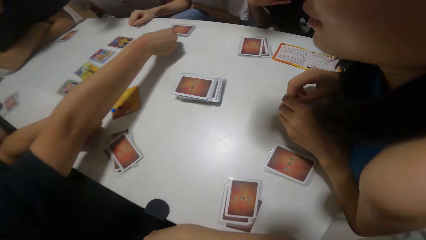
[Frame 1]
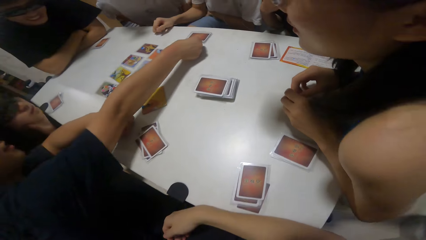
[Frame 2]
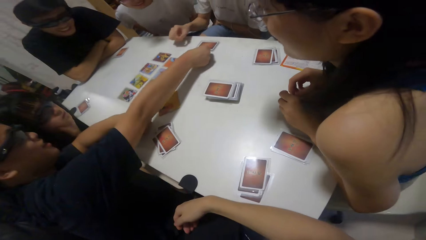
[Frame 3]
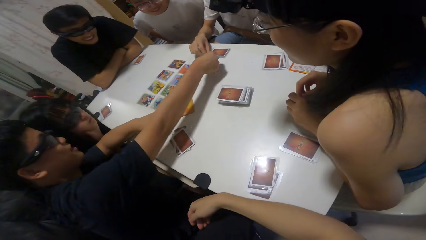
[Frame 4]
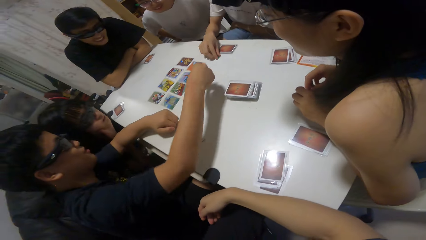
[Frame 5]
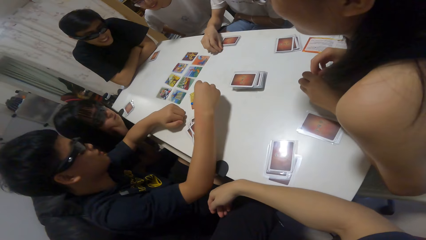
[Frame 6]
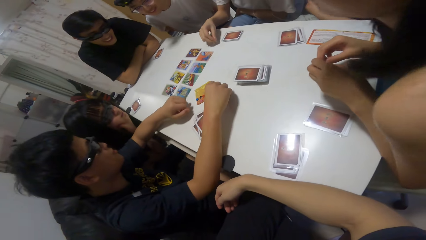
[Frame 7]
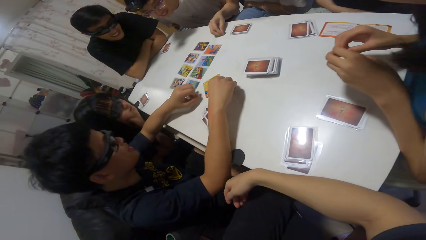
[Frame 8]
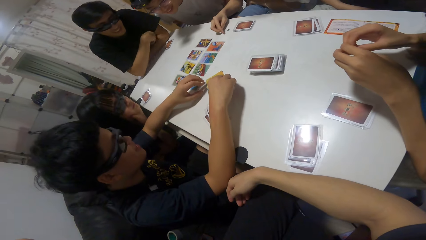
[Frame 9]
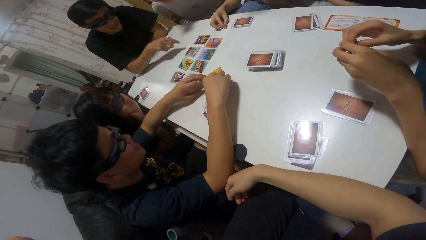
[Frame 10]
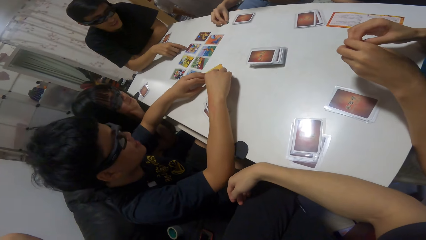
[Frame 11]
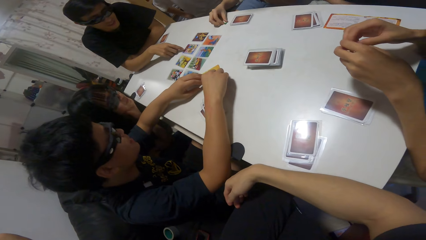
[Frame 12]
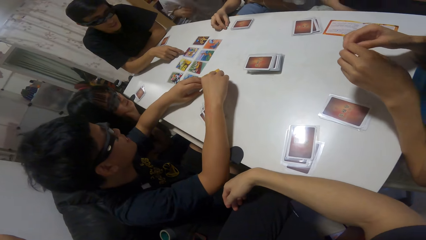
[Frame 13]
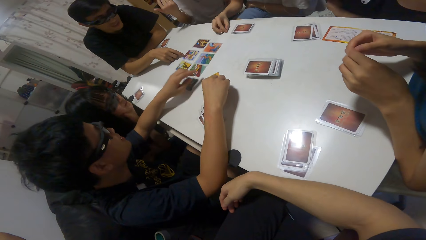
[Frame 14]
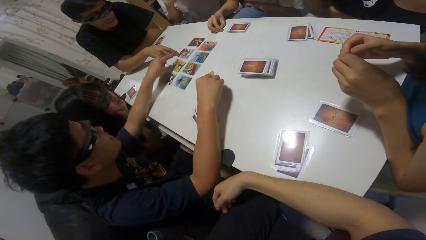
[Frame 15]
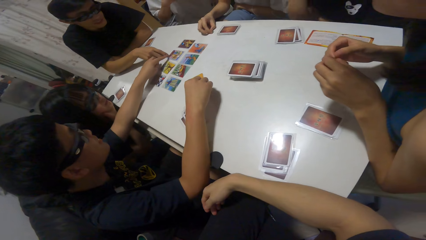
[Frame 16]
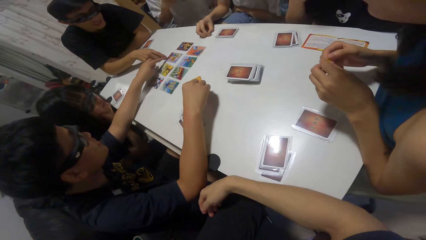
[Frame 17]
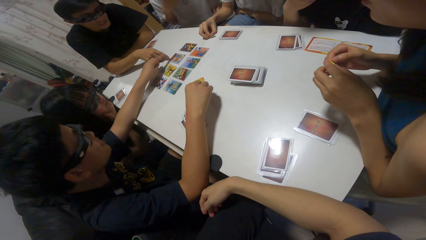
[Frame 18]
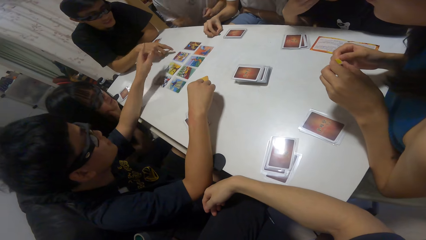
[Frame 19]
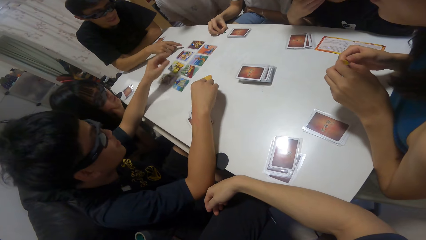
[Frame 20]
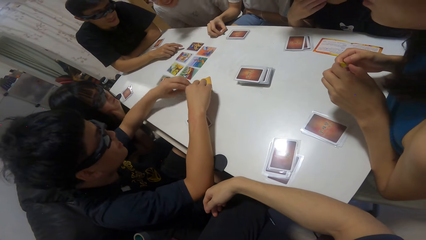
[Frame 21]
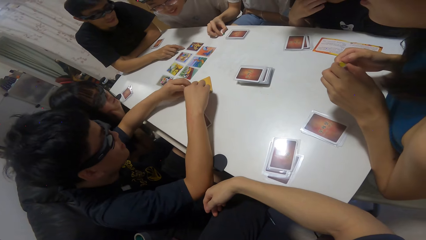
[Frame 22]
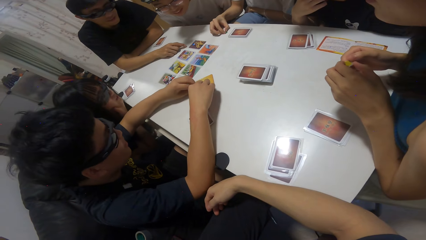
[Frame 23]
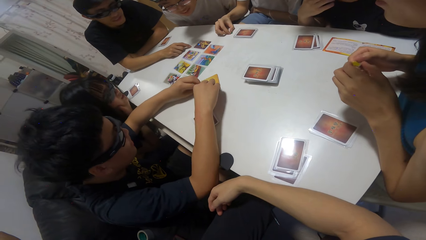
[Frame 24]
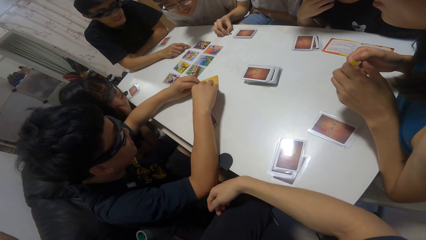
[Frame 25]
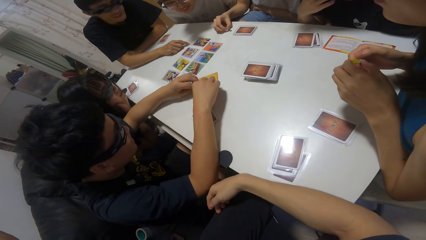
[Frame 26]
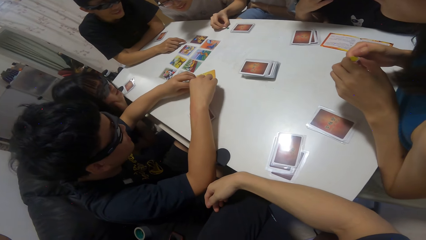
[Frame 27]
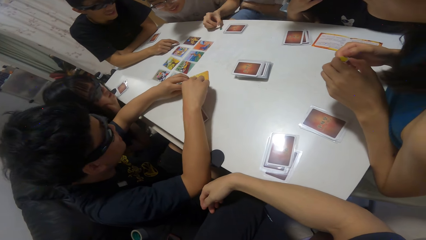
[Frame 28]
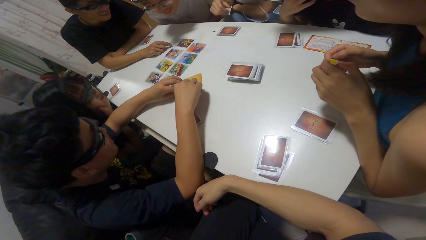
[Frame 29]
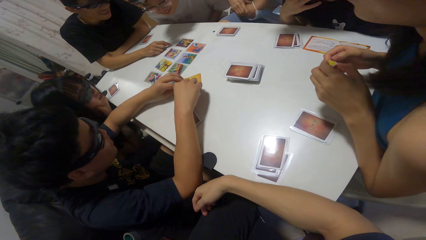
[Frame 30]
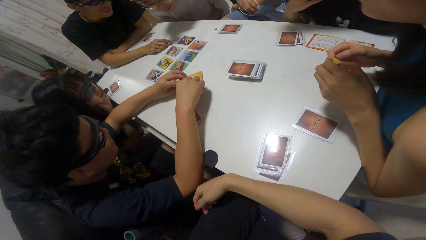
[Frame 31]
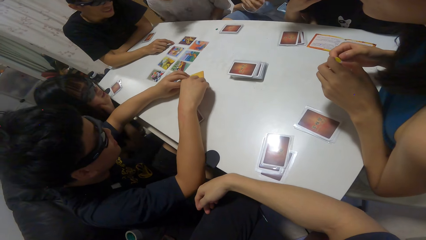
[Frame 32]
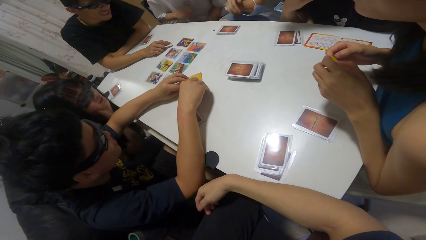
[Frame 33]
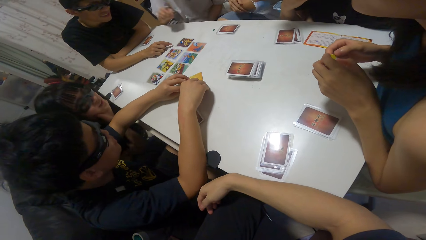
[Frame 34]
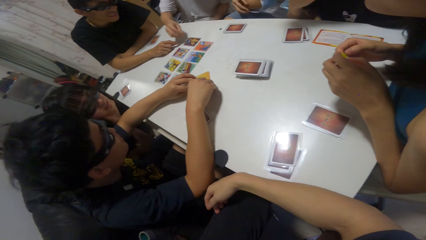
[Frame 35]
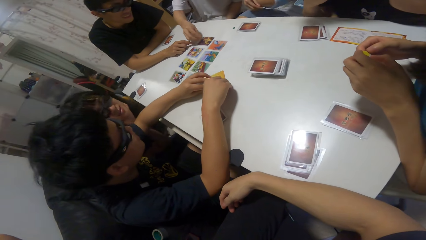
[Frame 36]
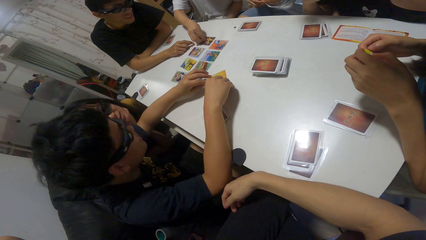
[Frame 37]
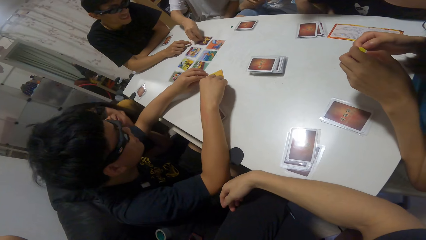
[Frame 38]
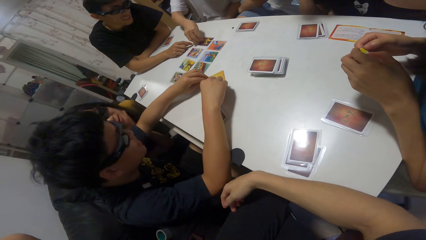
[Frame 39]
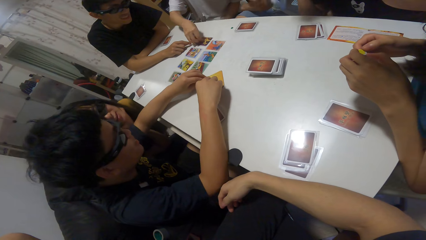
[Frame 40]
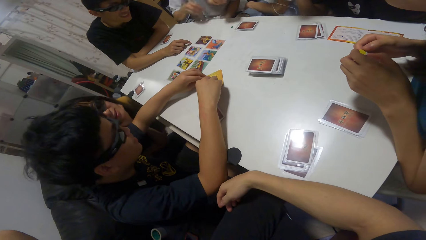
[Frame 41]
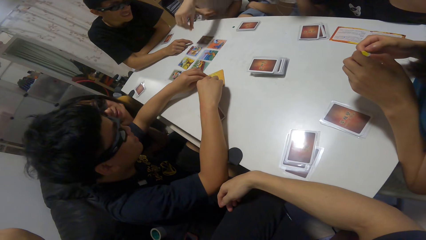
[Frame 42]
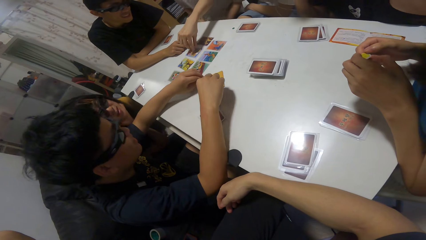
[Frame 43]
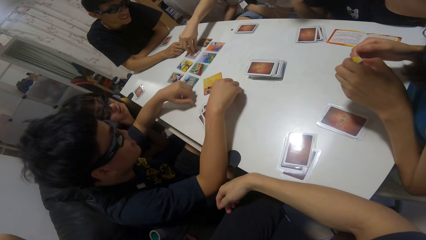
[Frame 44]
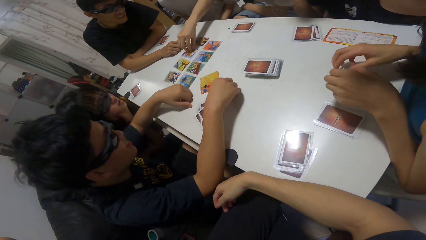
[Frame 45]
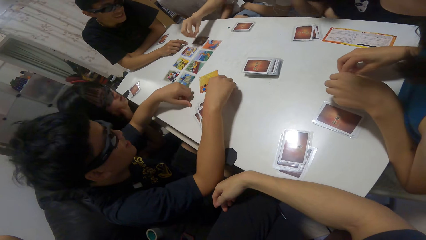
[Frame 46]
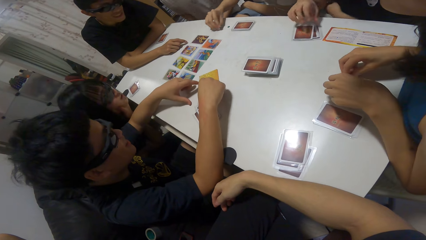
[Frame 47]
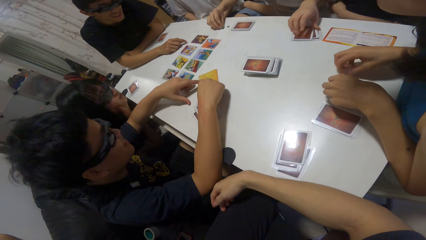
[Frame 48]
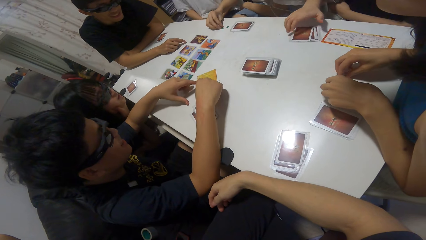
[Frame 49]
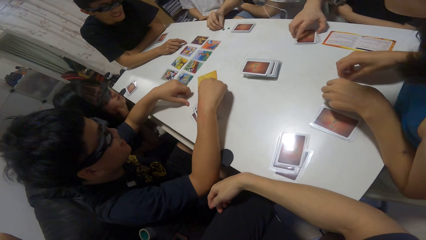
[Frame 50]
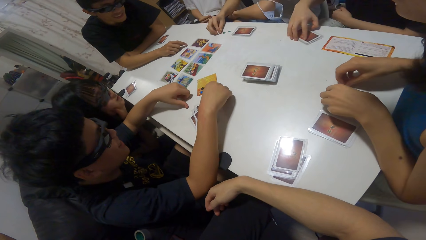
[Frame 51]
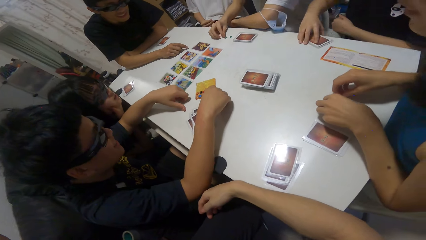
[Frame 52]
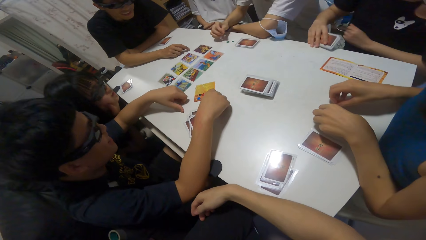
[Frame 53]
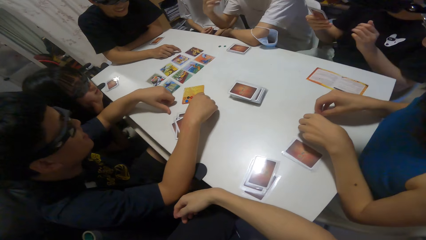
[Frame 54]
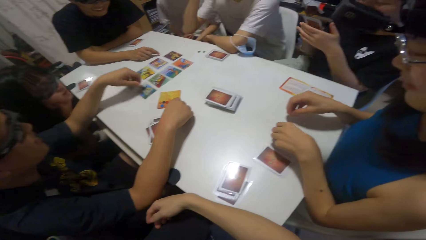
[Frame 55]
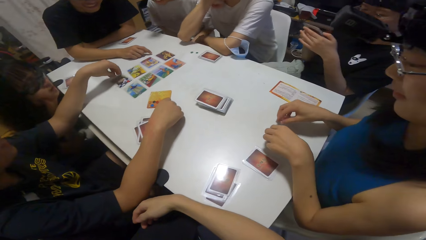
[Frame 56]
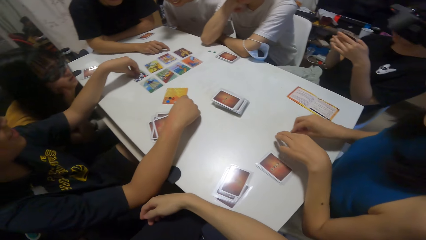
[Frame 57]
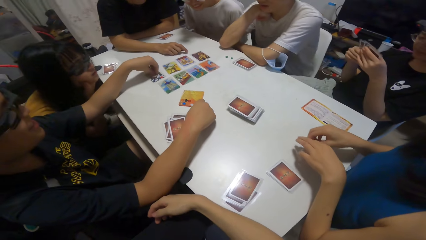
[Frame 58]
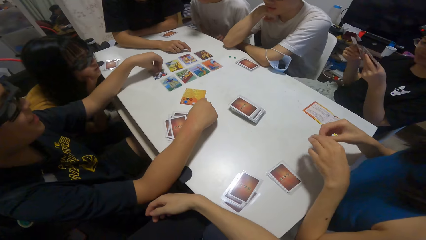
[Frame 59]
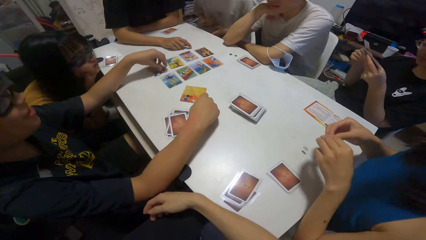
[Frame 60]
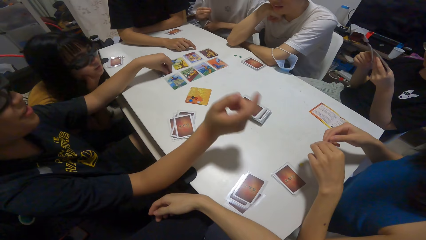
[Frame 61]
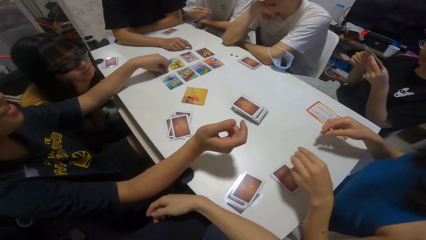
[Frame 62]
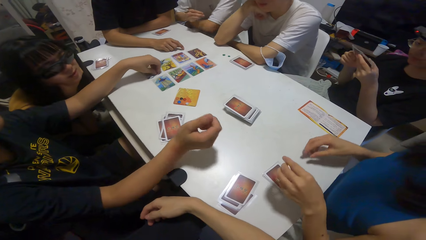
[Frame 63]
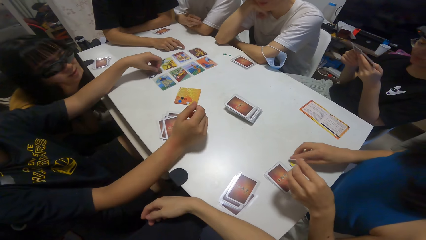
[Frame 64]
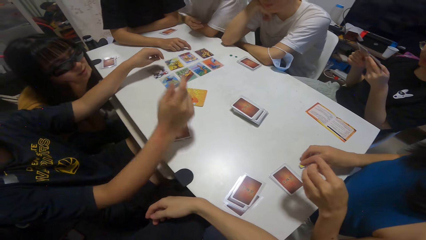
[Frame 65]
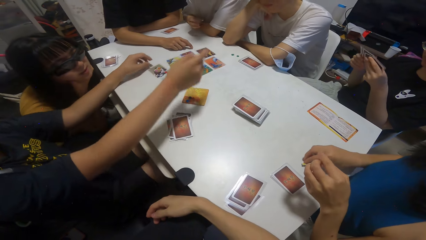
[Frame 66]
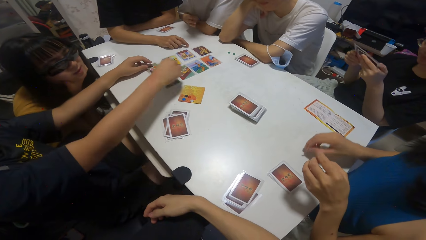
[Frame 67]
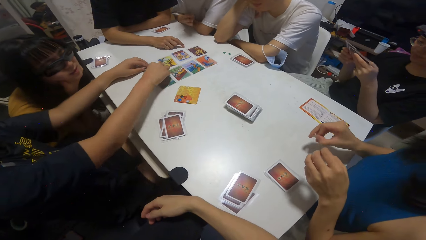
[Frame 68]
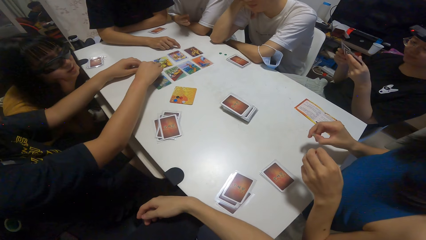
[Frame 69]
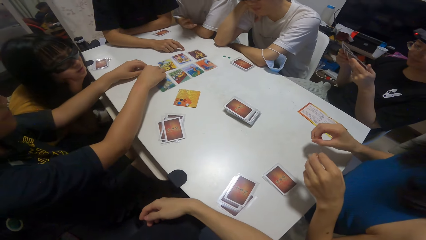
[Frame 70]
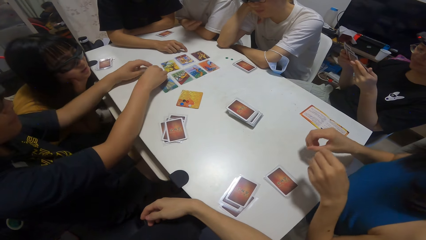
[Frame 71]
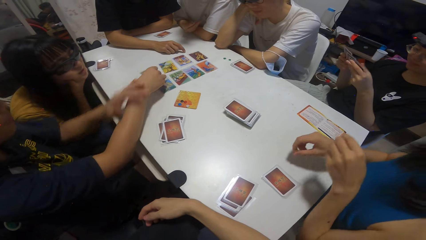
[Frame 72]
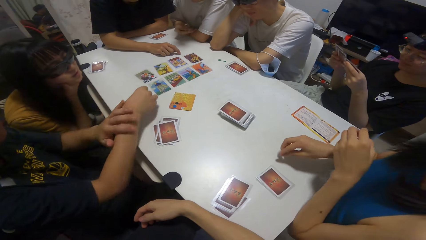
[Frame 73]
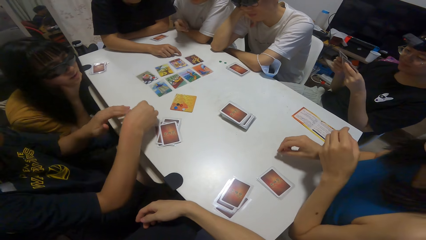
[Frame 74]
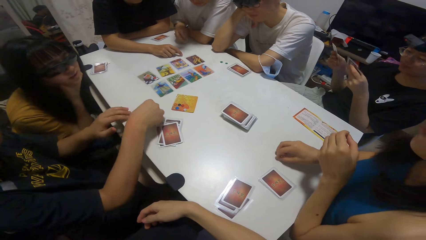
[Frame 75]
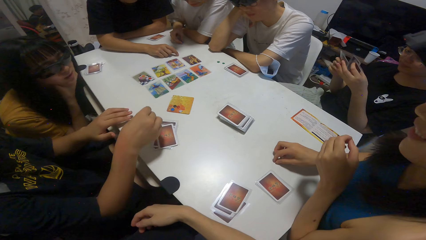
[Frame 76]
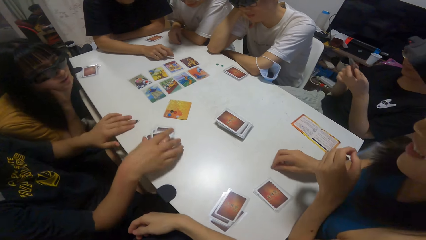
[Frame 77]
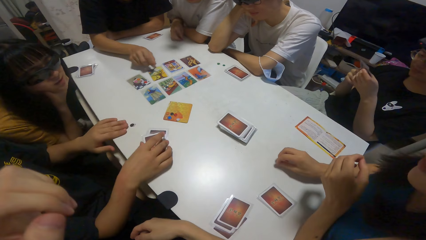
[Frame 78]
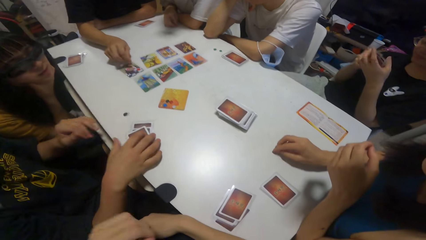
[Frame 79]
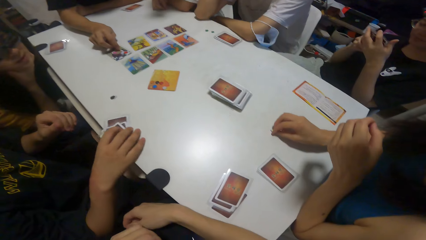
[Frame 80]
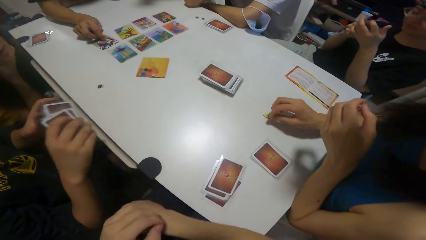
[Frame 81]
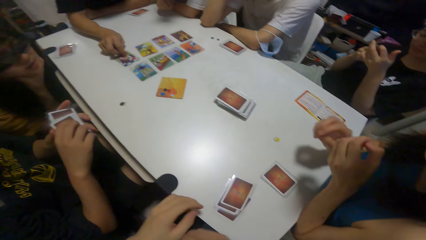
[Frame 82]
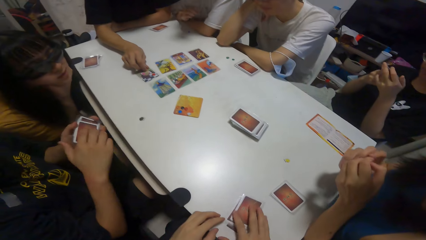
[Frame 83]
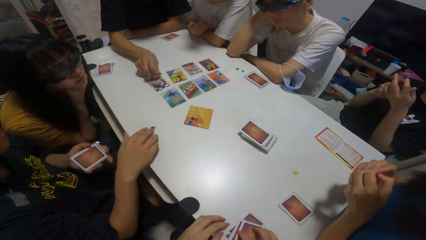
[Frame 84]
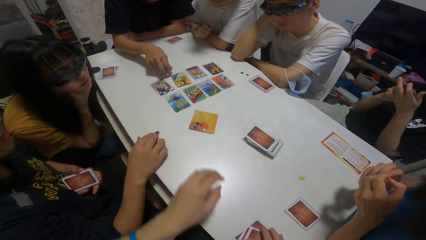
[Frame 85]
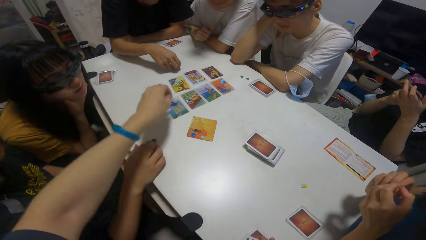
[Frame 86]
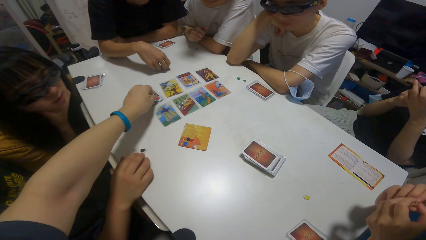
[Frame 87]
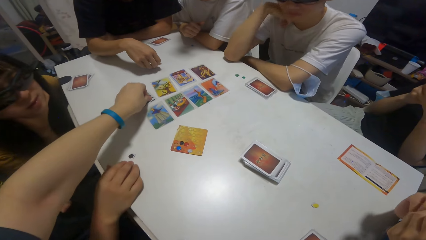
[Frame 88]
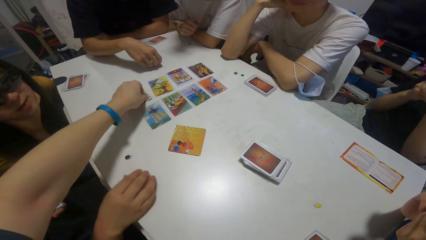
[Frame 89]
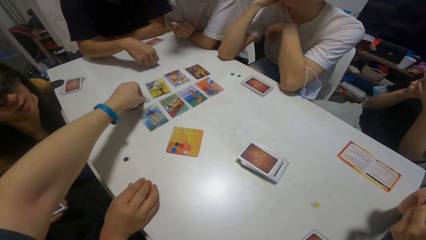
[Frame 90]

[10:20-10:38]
A boy touches a card on the table with his right hand. A person stretches the hand. Another boy picks up a sticker on a card on the table with his right hand. Another person grabs a card. A third boy picks up a sticker on a card on the table with his right hand. A girl picks up some cards on the table with her right hand. The third boy moves a sticker on a card on the table with his right hand. The first boy picks up some cards on the table with his right hand. The camera wearer moves a sticker on a card on the table with her left hand.
